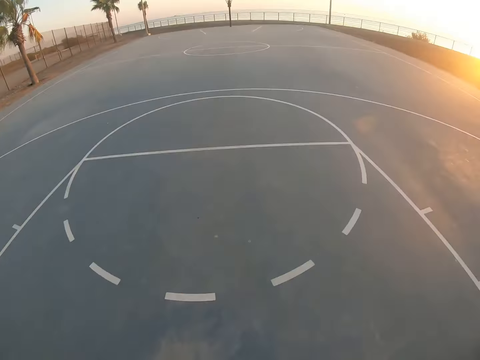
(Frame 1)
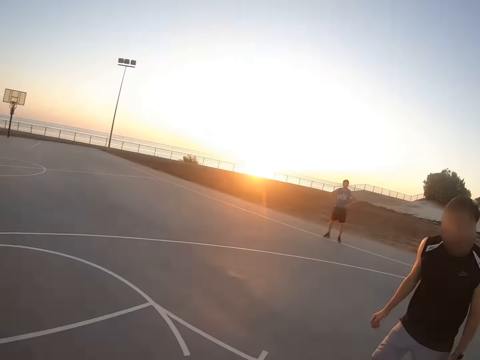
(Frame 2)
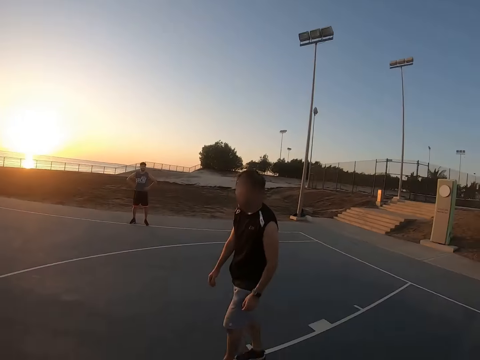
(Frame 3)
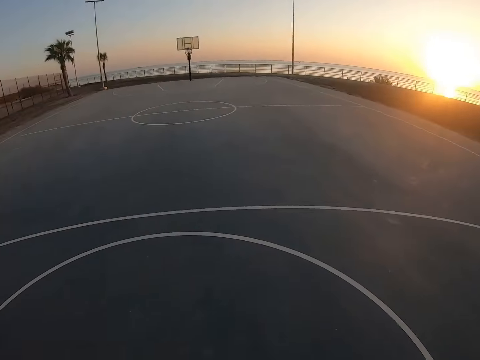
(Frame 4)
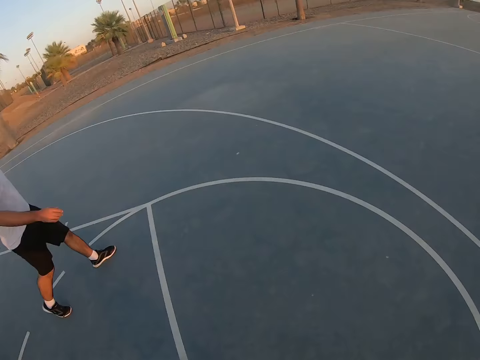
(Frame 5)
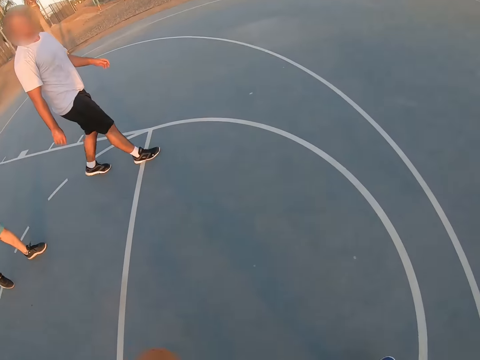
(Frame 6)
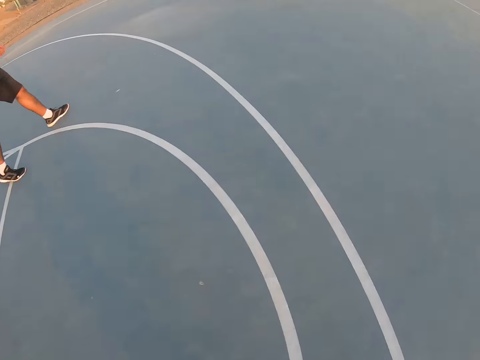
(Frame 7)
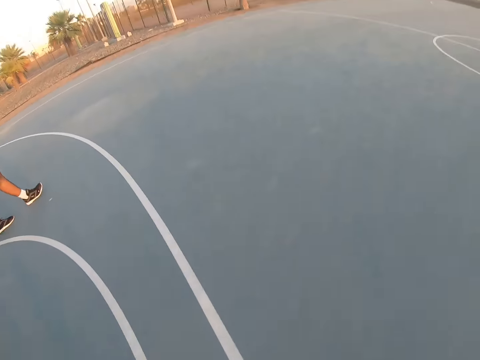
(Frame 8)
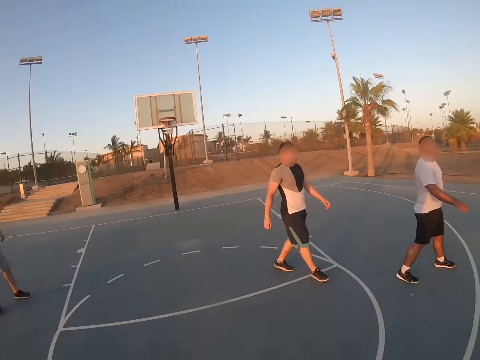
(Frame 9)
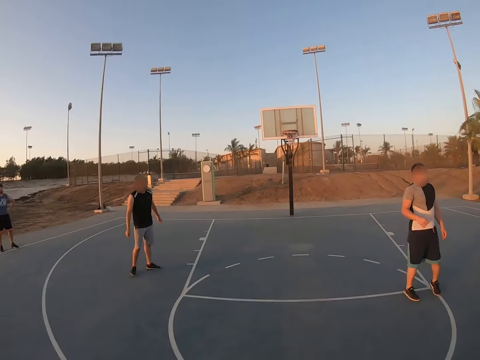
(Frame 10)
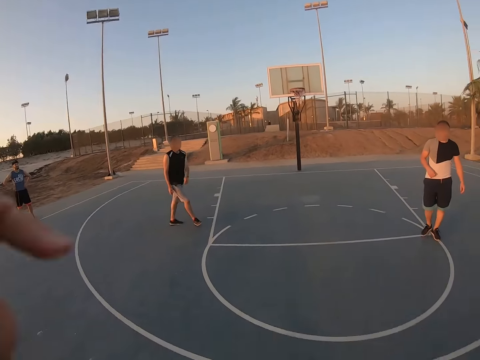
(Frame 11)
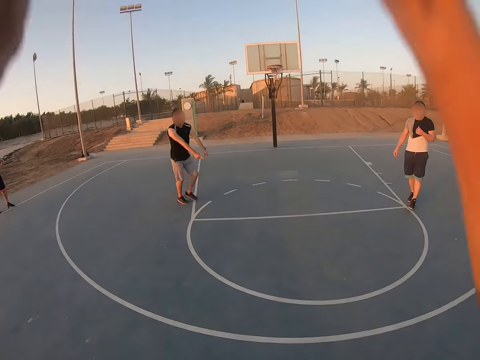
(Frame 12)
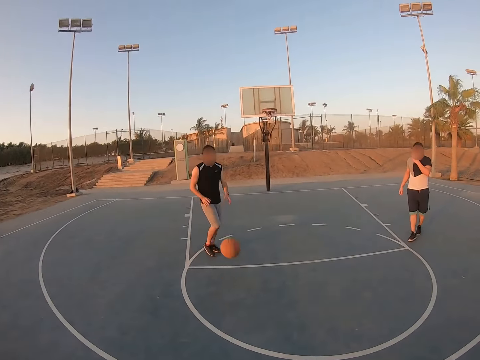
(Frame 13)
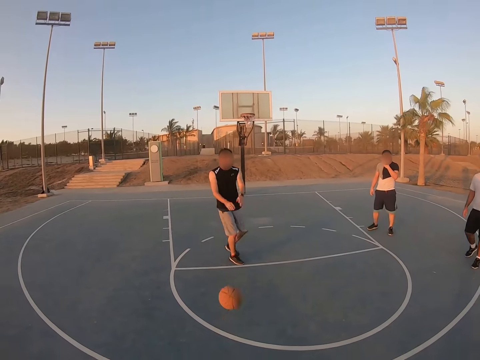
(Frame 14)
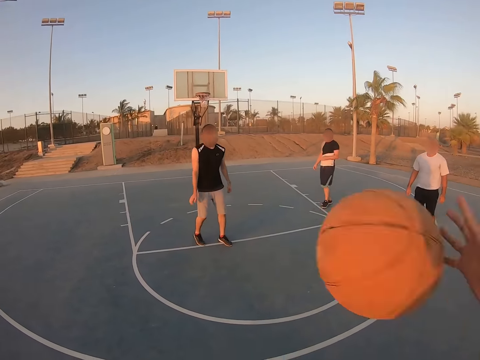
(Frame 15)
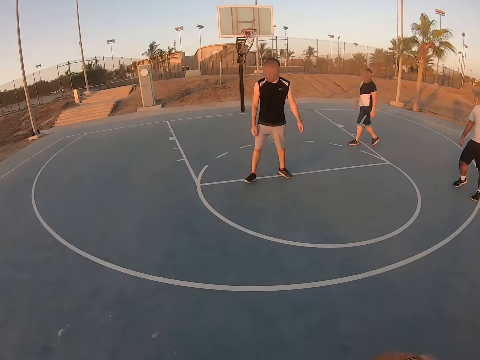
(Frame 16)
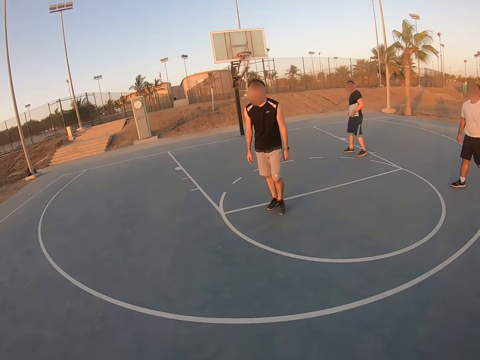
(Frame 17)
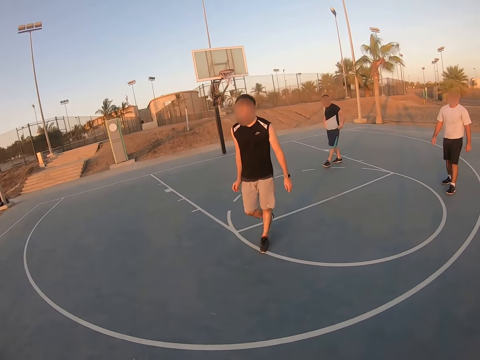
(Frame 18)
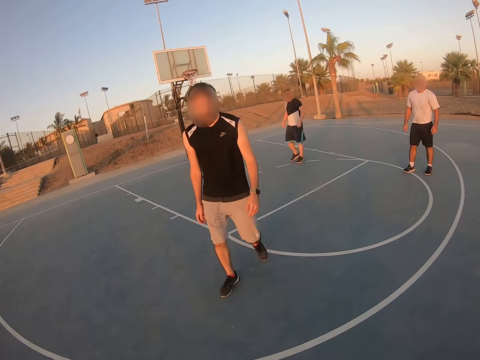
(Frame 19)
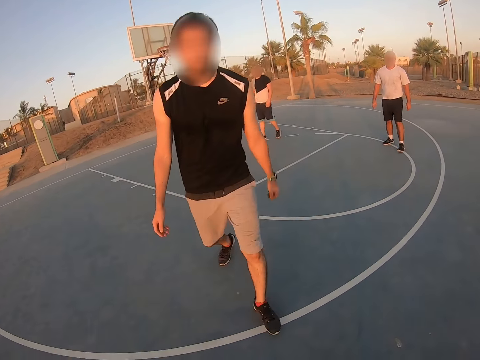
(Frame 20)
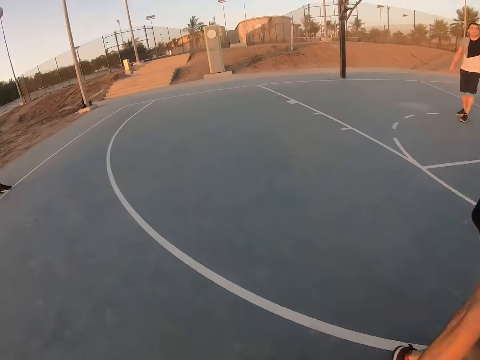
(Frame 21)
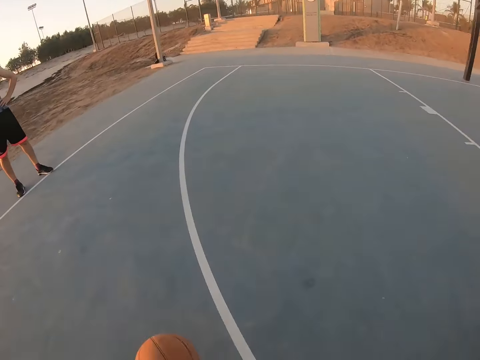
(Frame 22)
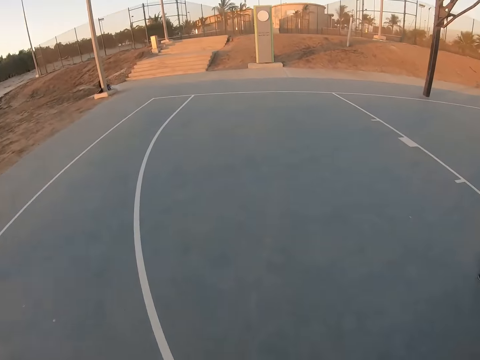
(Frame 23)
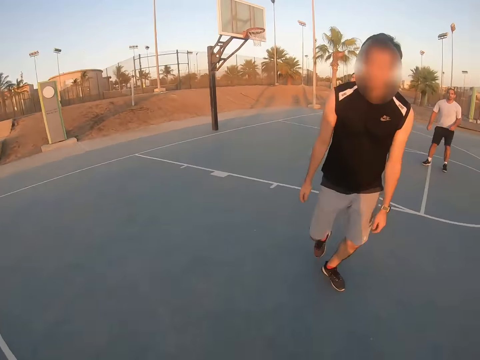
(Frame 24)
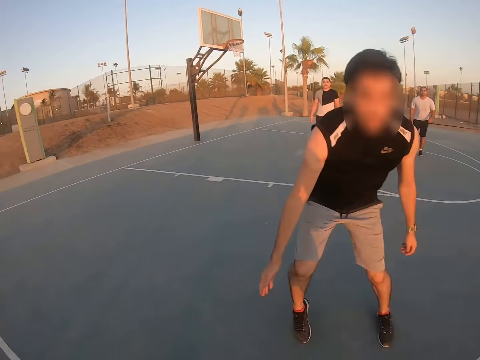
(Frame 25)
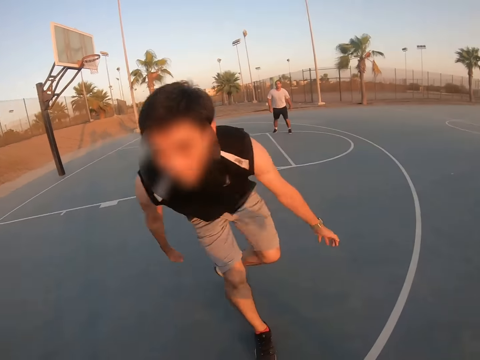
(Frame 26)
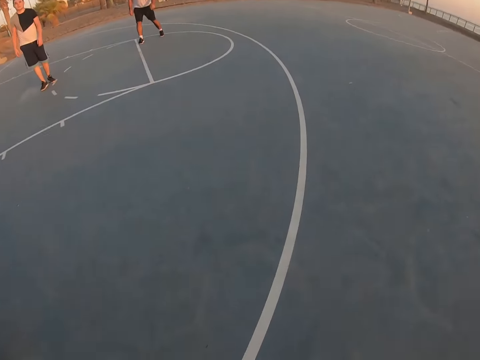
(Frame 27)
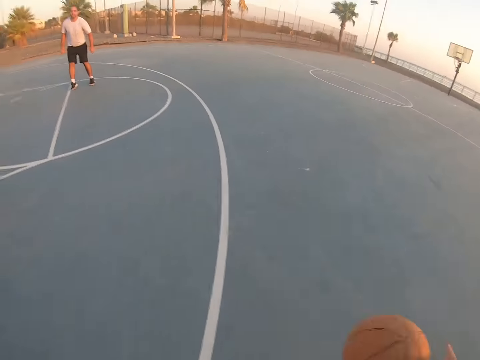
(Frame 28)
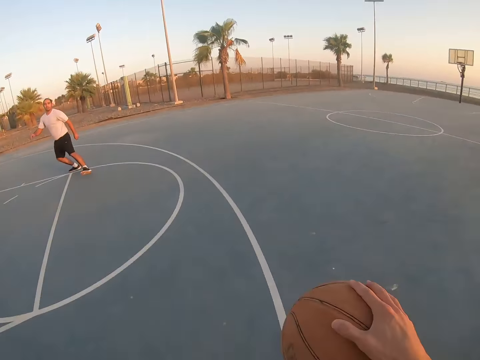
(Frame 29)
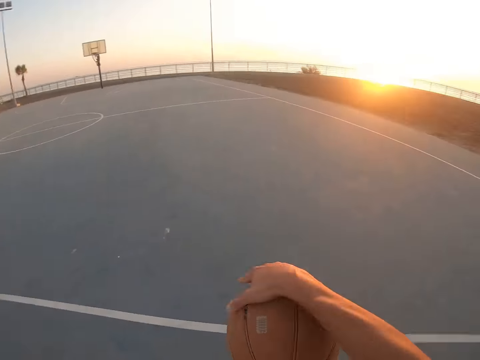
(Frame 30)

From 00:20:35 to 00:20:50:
The camera wearer walks around. A man walks around. Another man walks around. The camera wearer throws the ball. A third man walks around. The camera wearer plays with the ball. The first man picks up the ball.

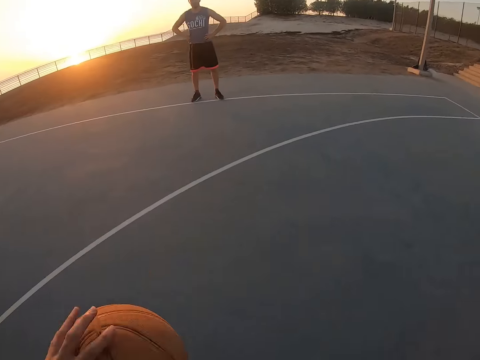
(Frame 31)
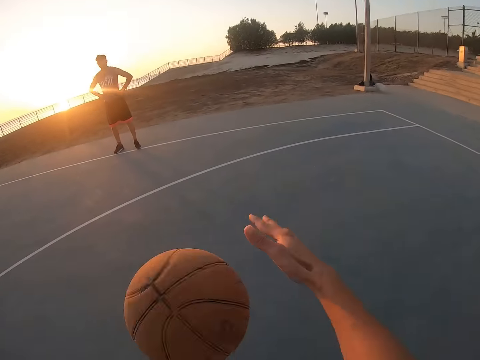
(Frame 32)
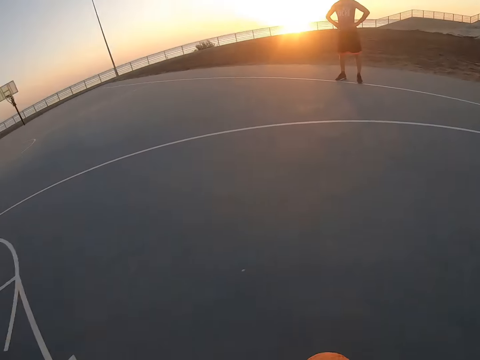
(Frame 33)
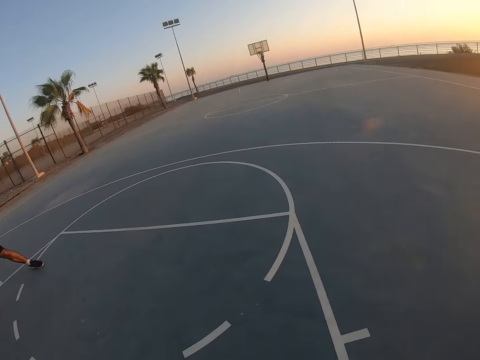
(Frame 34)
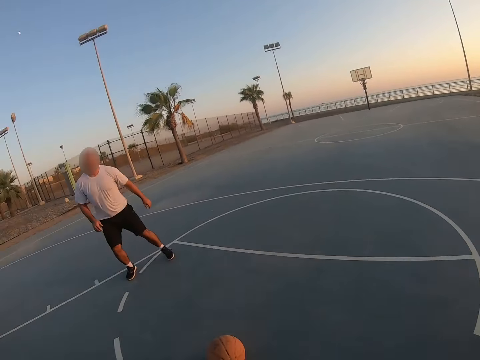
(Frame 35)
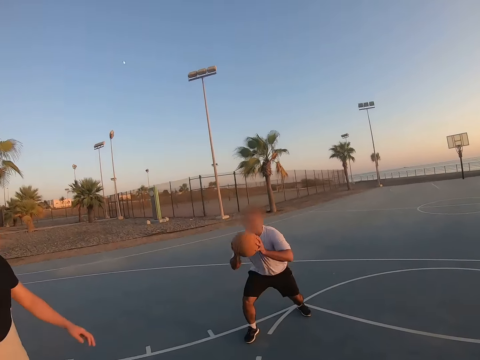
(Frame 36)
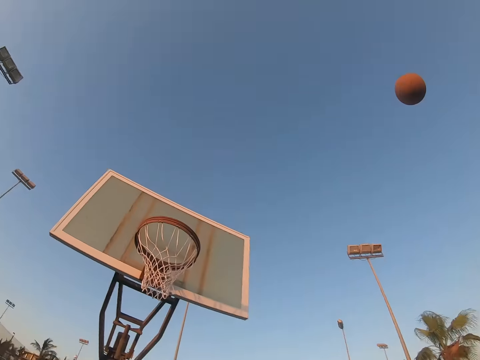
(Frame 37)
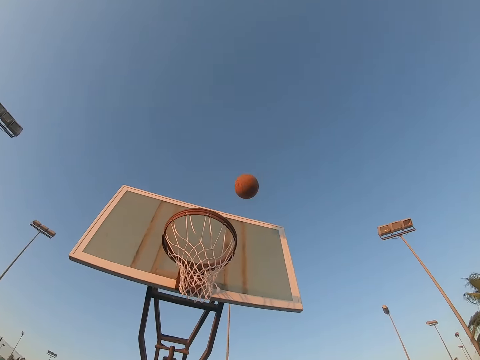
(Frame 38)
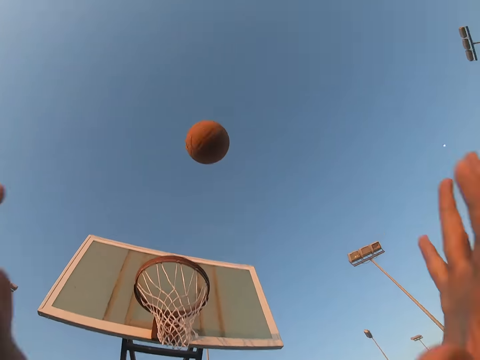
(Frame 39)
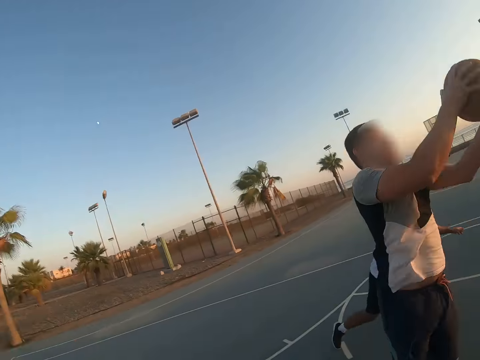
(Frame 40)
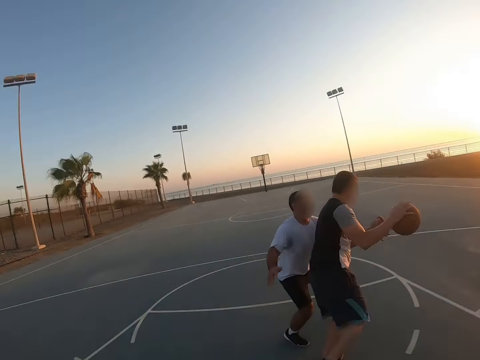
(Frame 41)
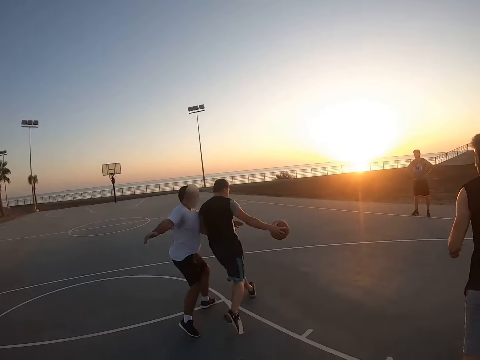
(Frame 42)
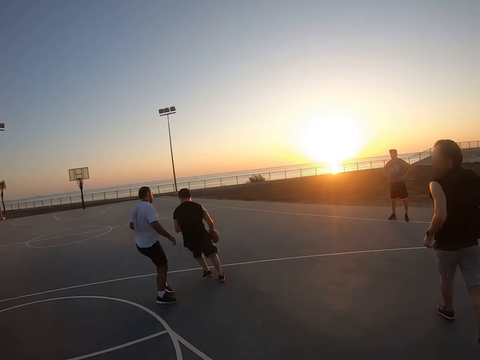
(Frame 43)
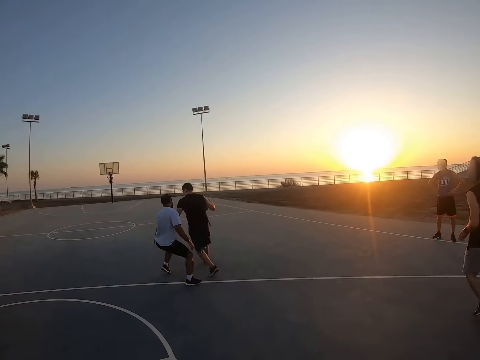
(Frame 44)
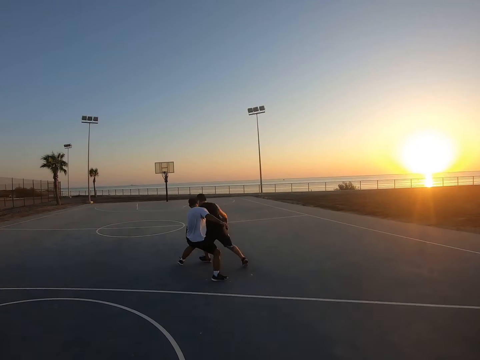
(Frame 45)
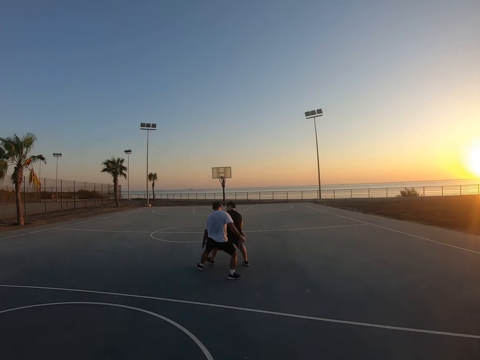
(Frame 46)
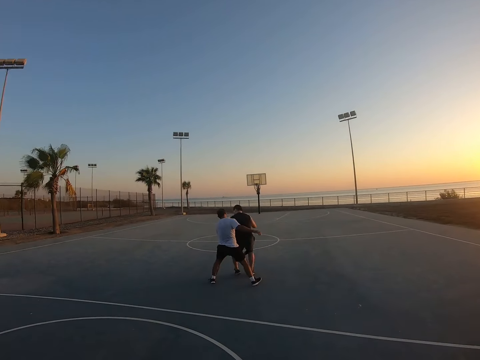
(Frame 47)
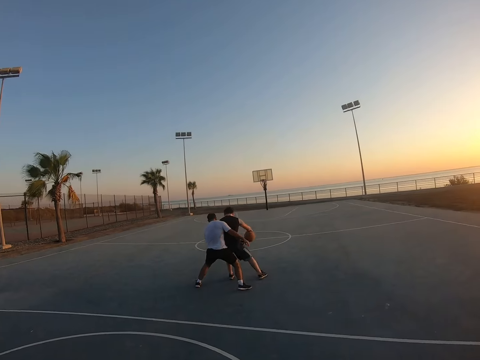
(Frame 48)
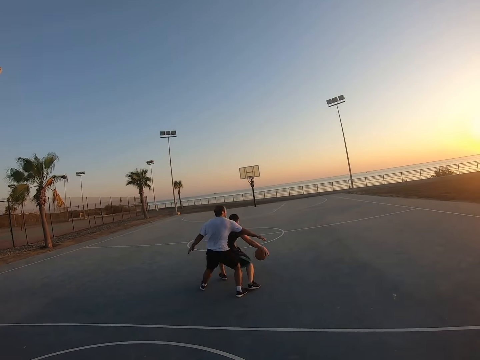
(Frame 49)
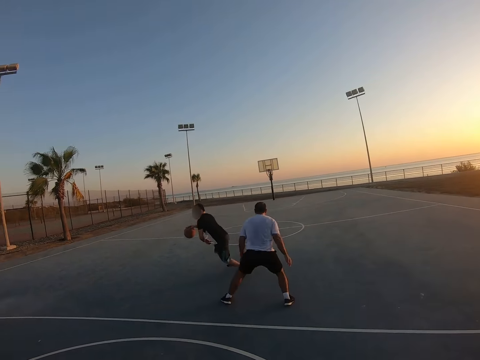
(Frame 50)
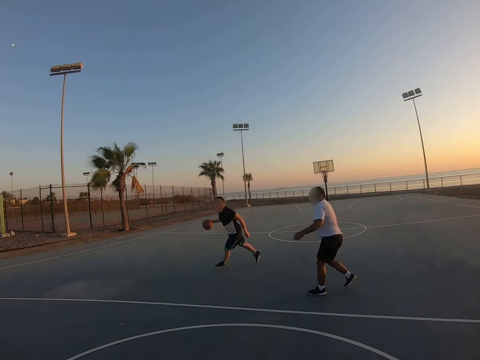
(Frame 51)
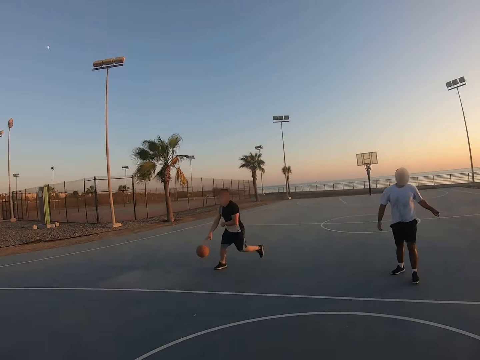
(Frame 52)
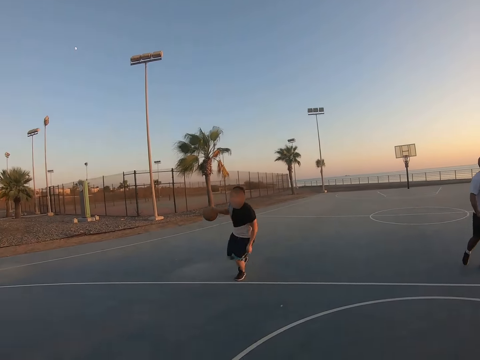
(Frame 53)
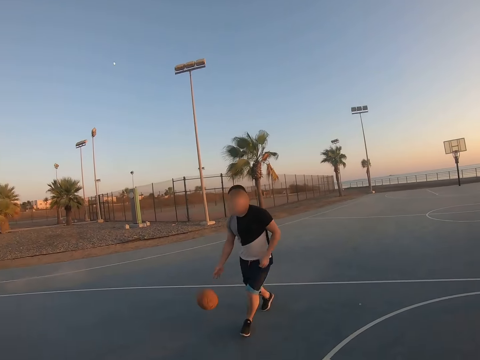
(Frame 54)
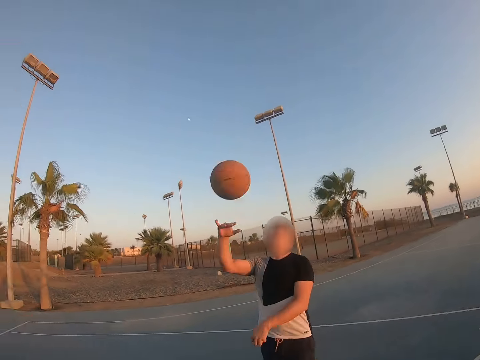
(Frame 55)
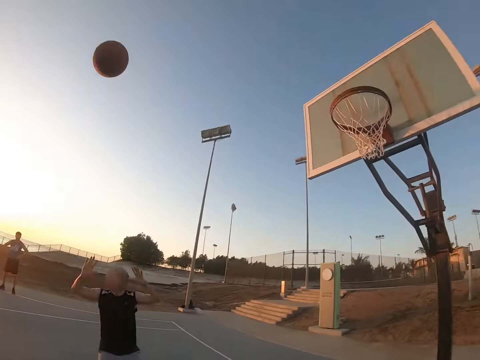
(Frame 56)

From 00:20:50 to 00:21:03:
The camera wearer runs around. A man throws the ball. Another man plays basketball.
